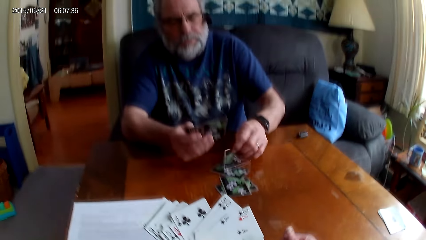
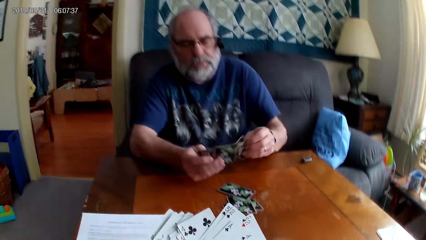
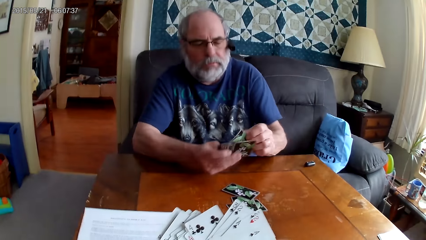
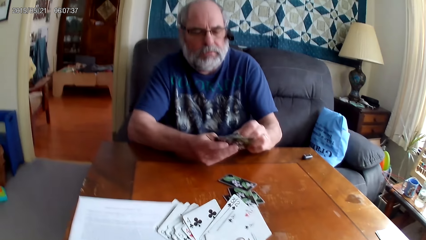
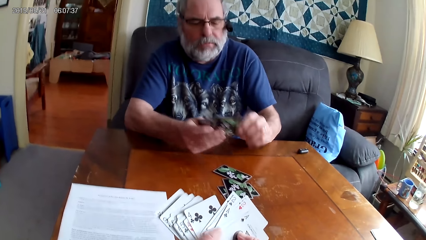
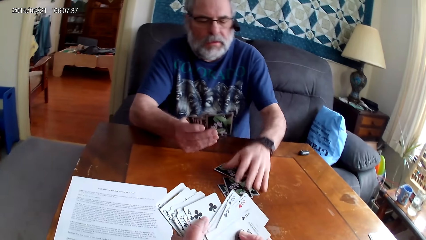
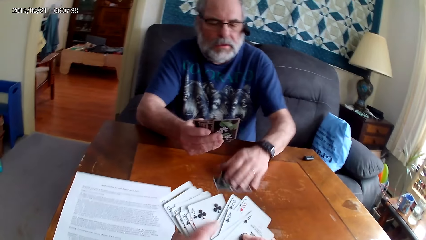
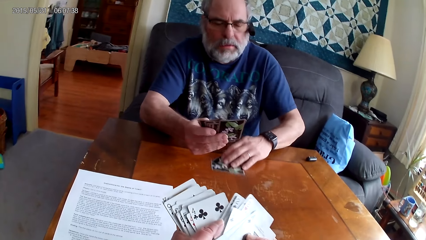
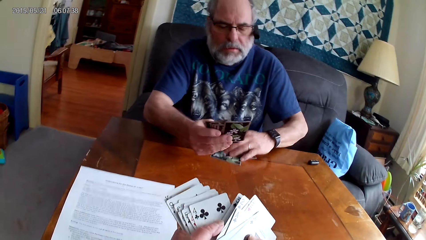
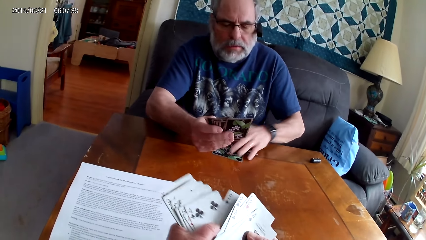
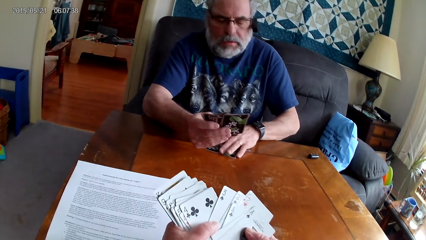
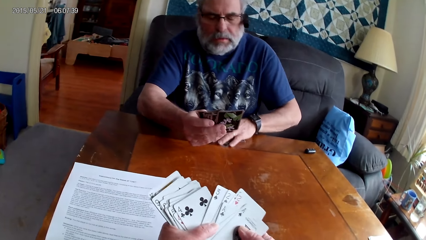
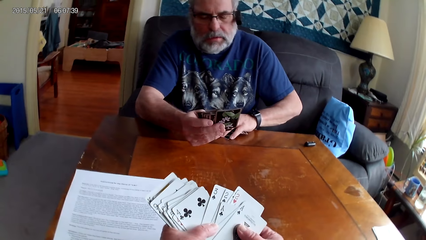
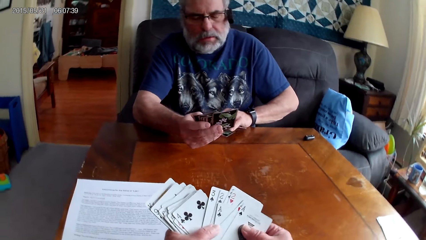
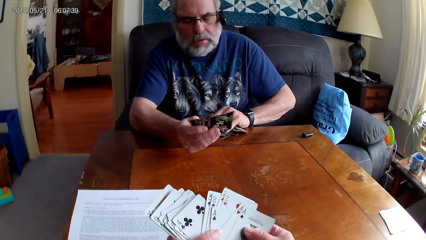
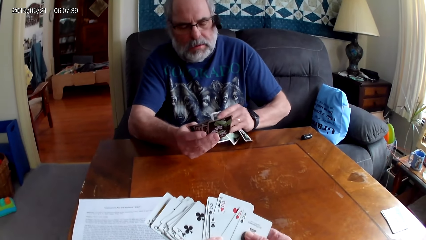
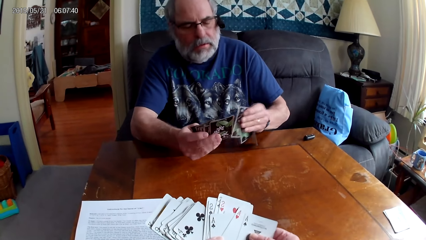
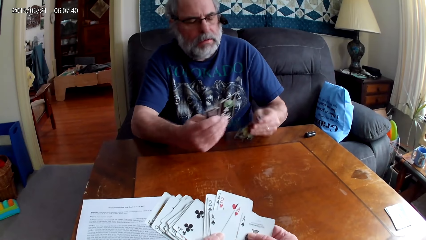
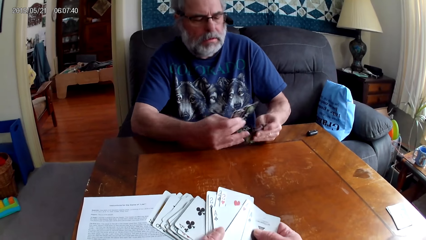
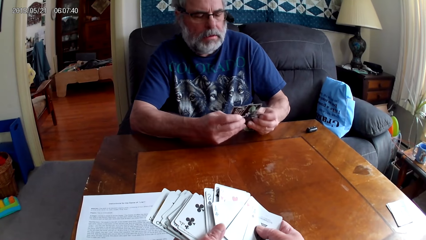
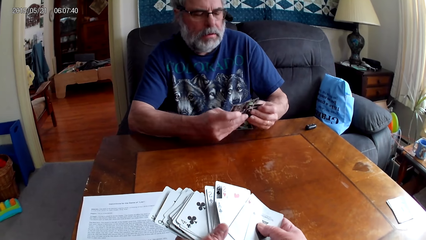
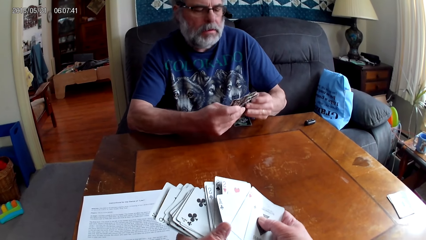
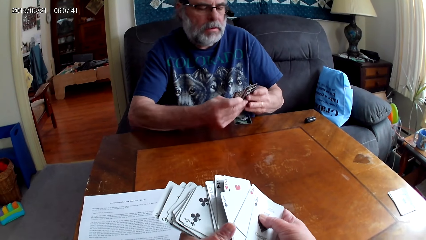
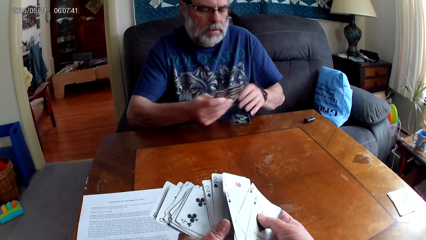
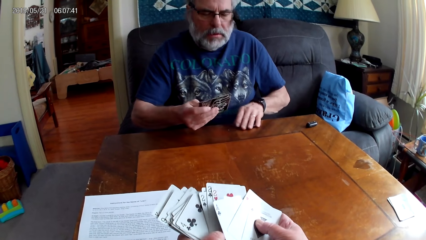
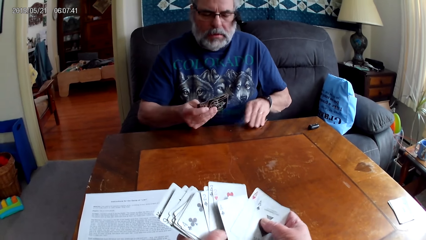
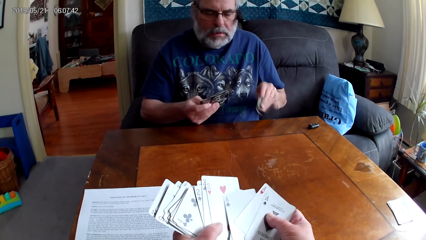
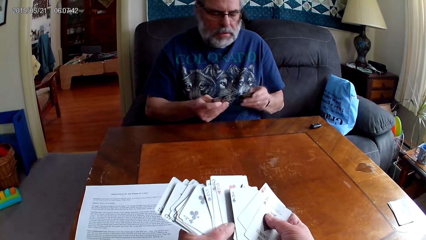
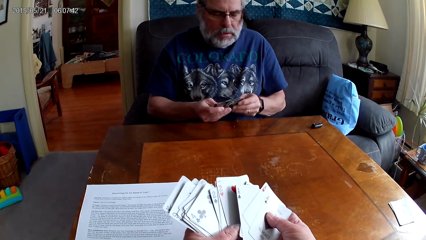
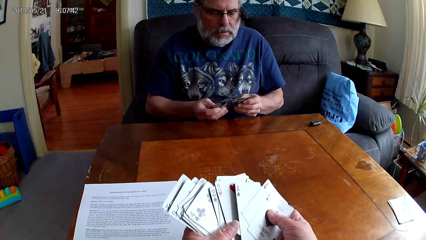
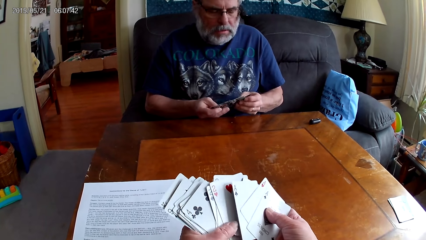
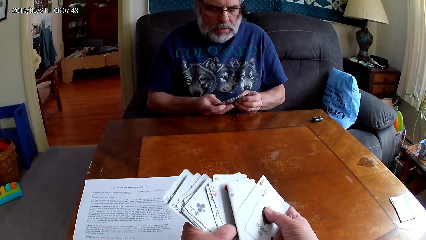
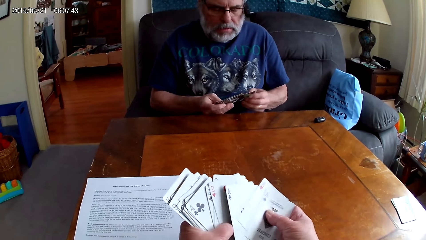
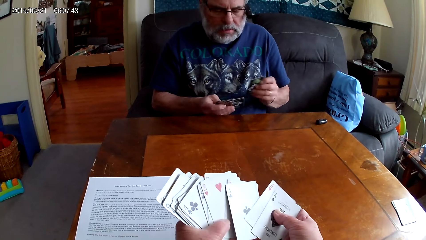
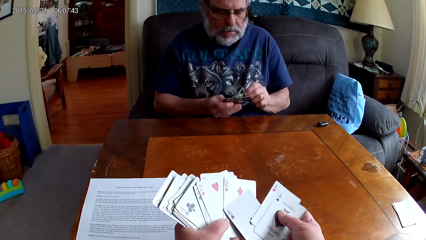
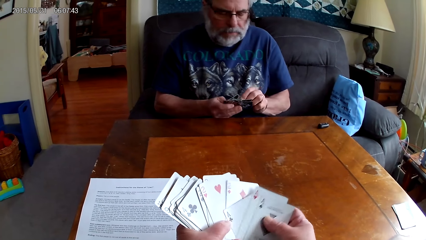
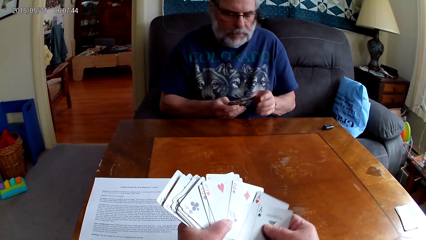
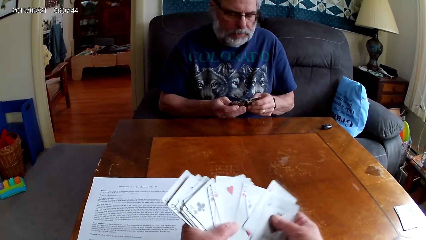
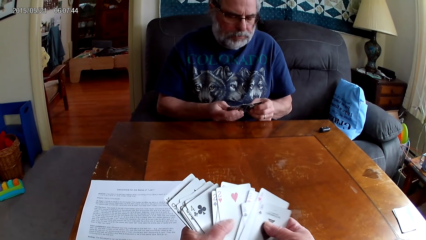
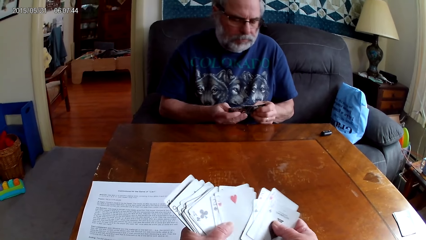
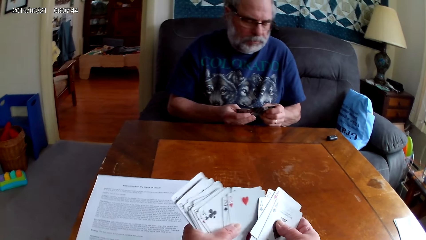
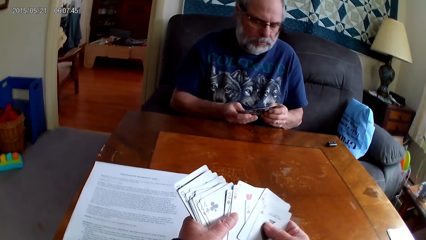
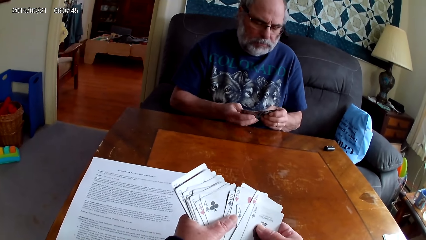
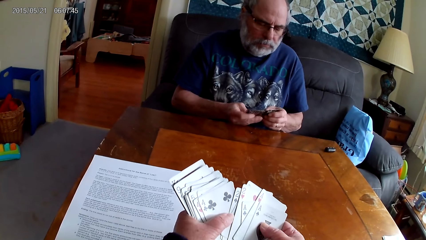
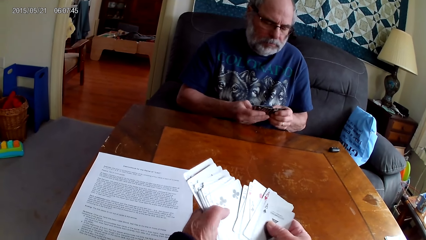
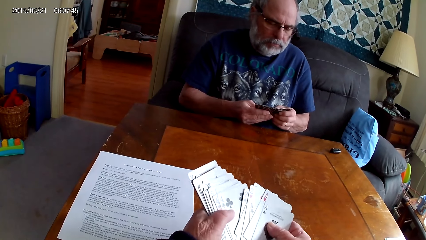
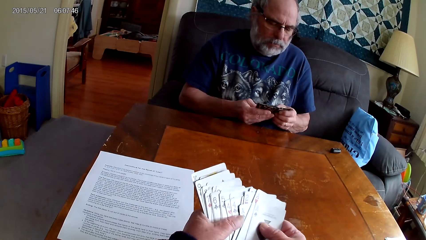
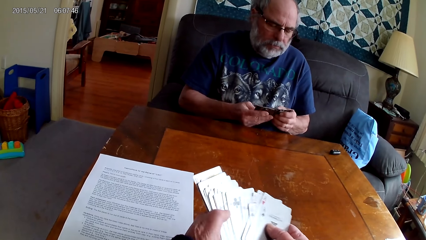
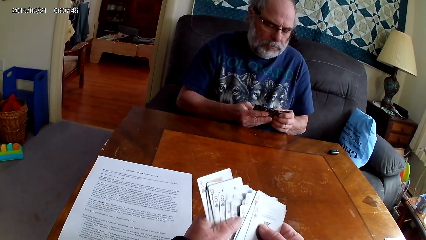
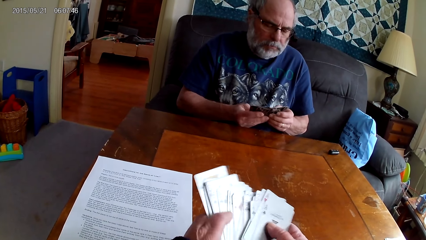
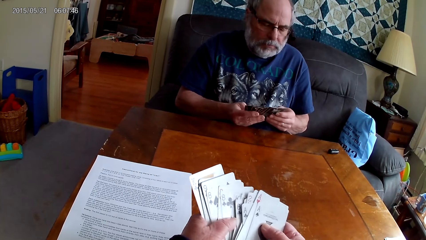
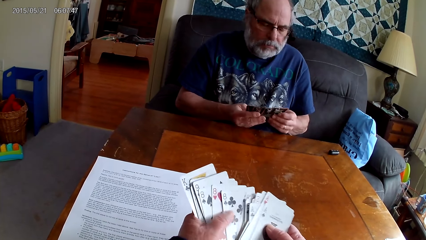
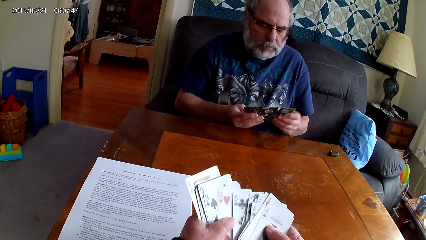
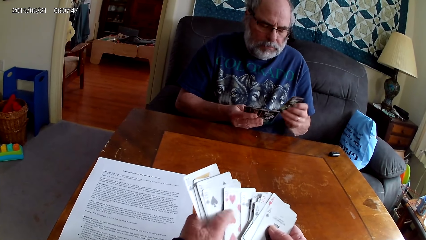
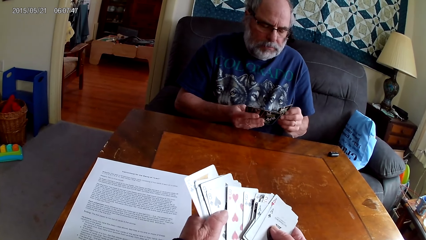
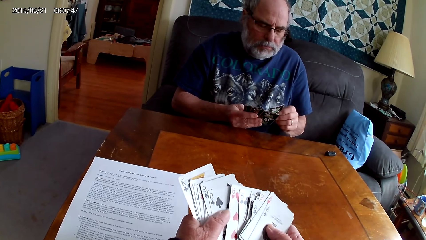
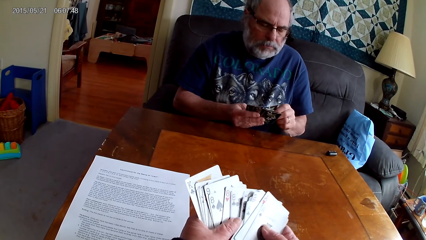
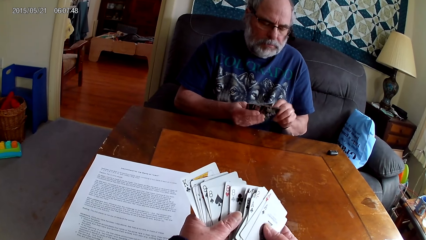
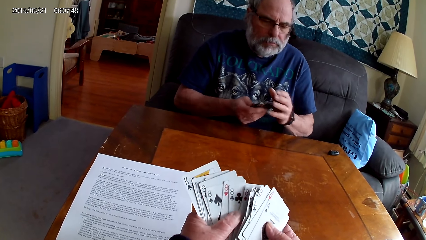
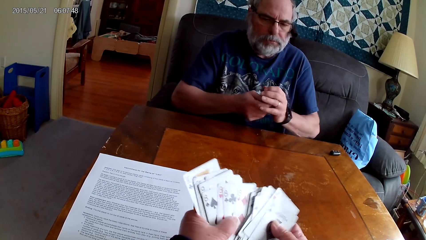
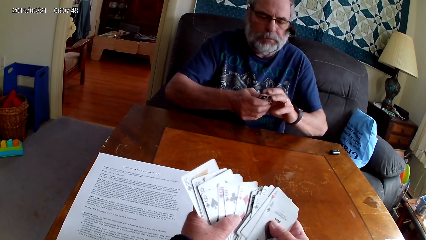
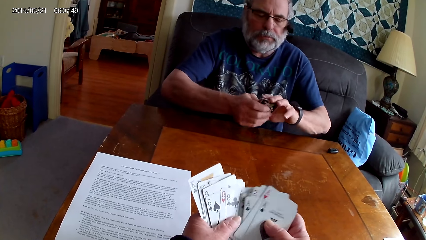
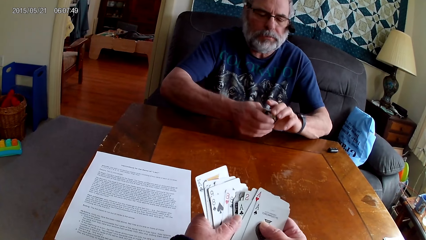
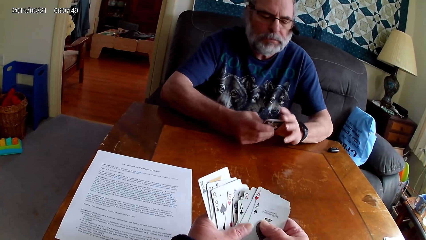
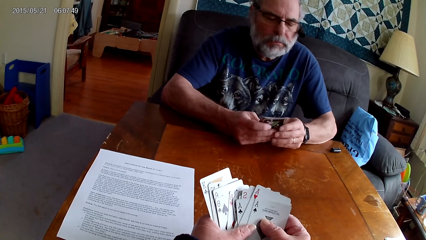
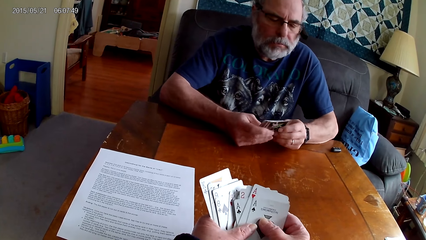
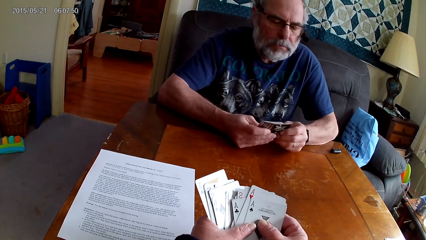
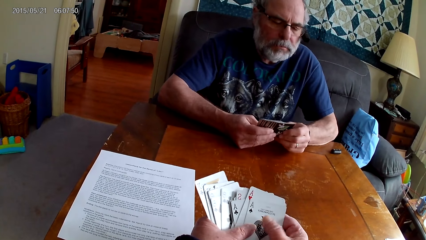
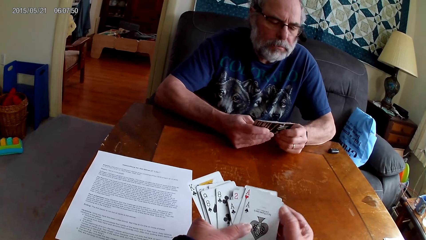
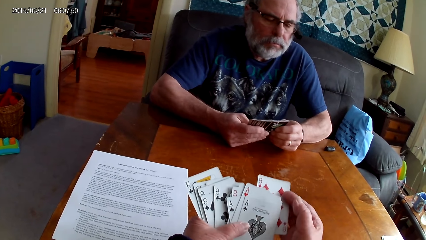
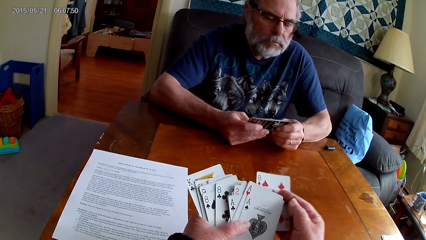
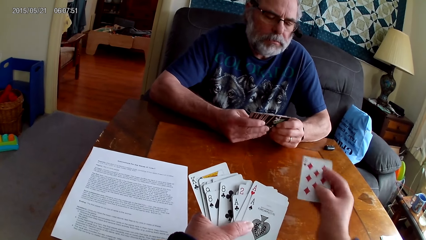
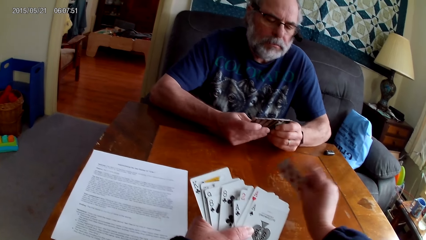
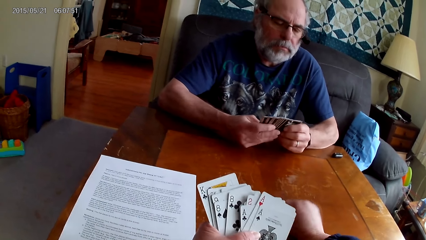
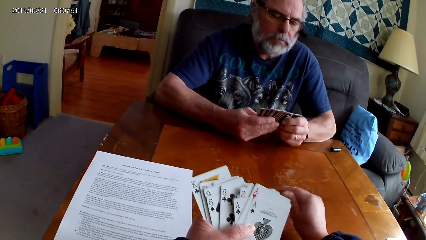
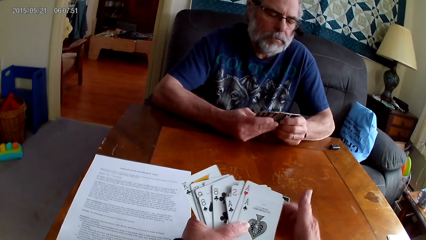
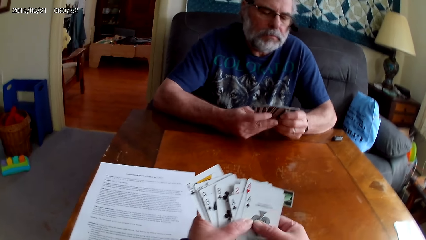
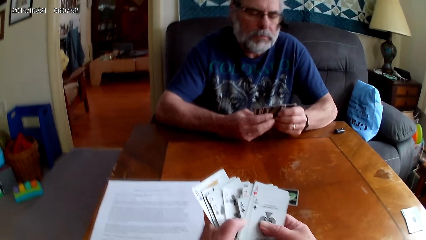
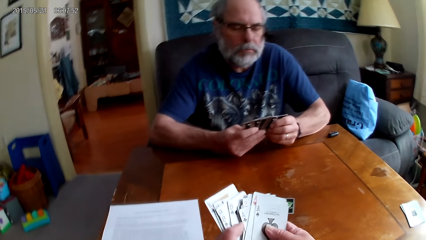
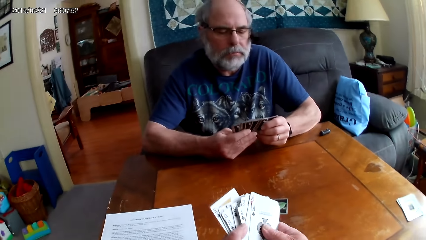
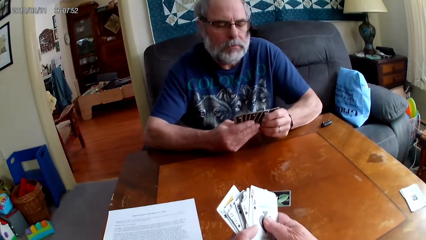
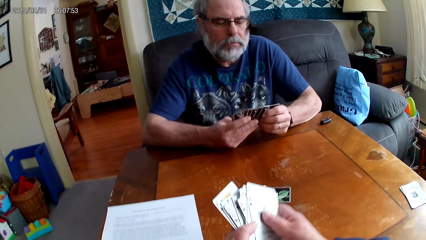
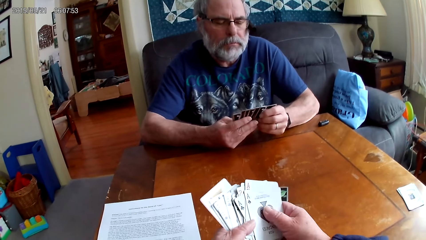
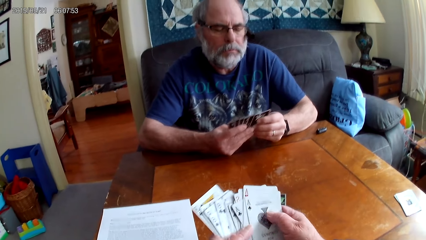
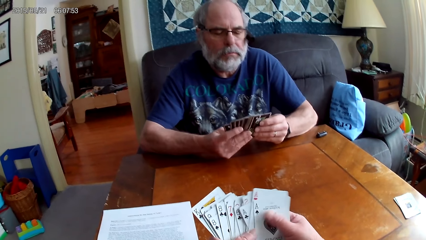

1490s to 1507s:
A man picks poker cards from the table. He puts the cards together. He arranges the cards together. The camera wearer puts the poker cards on the table.
